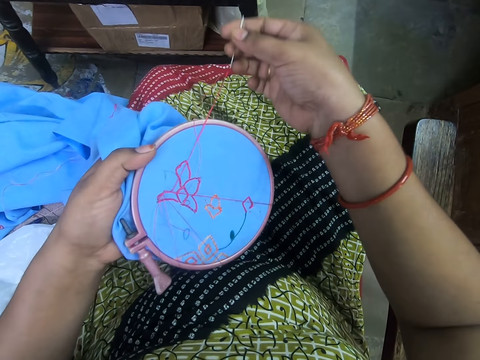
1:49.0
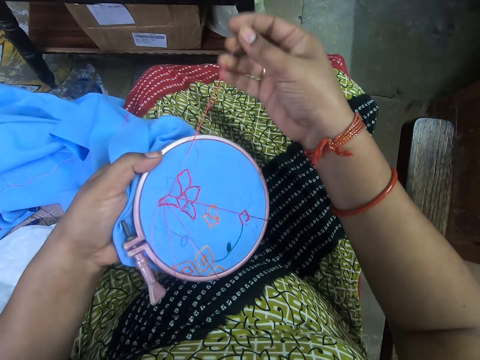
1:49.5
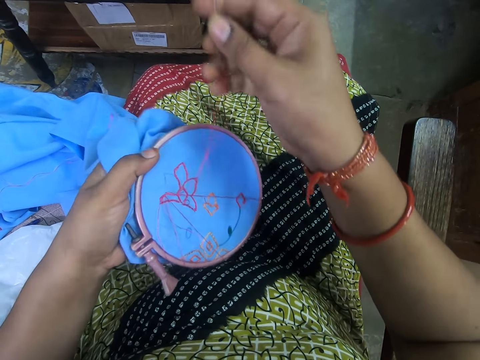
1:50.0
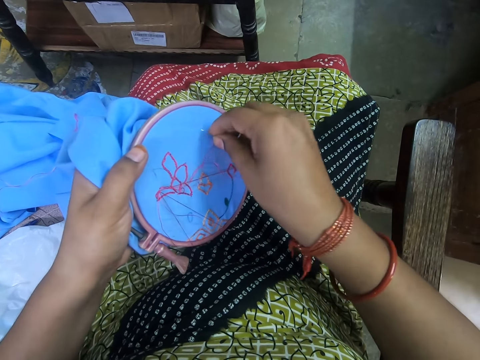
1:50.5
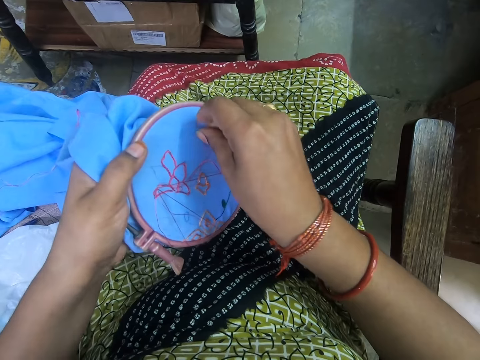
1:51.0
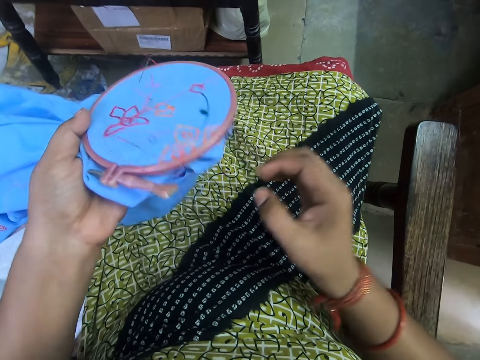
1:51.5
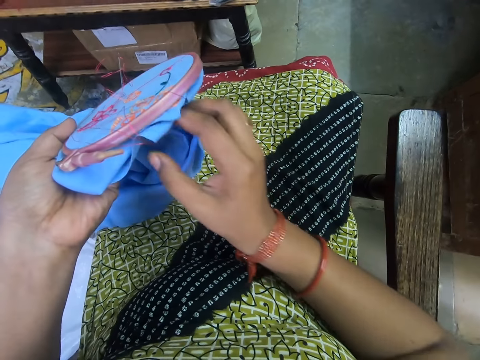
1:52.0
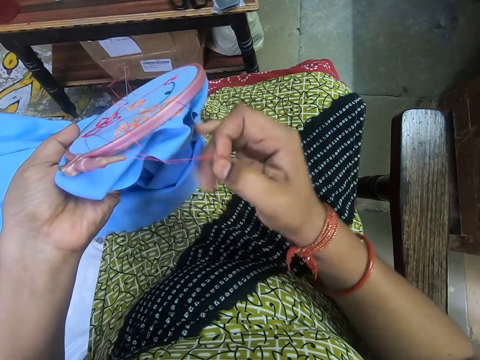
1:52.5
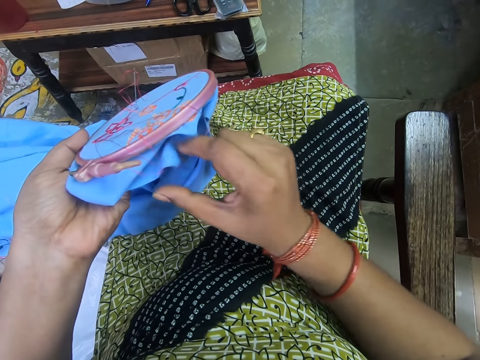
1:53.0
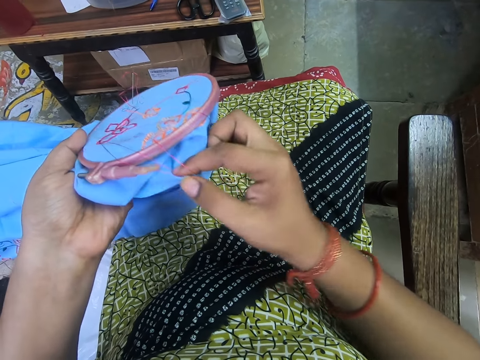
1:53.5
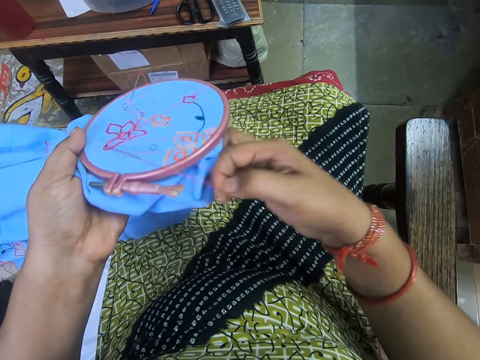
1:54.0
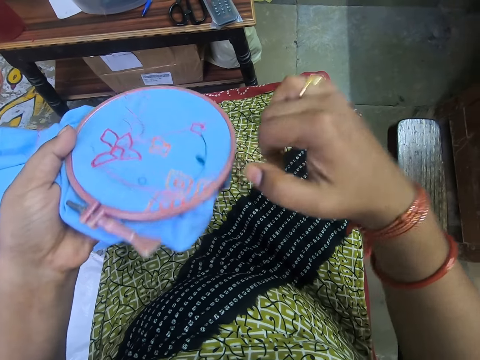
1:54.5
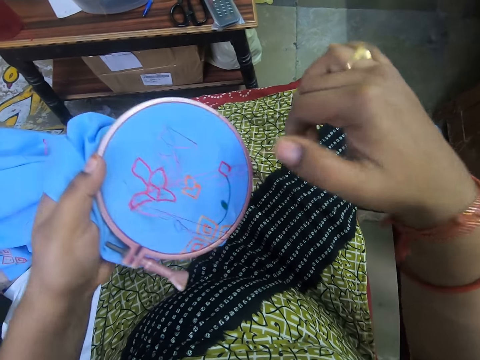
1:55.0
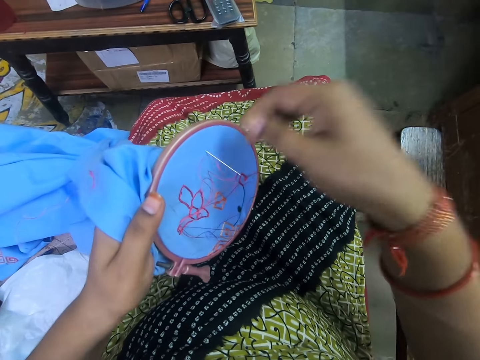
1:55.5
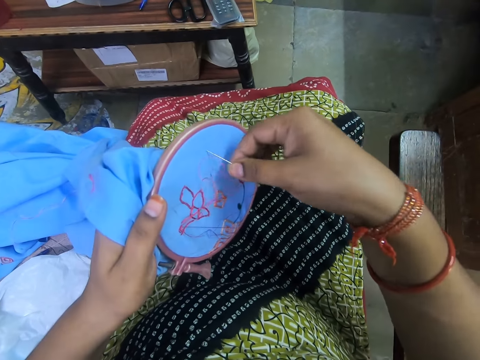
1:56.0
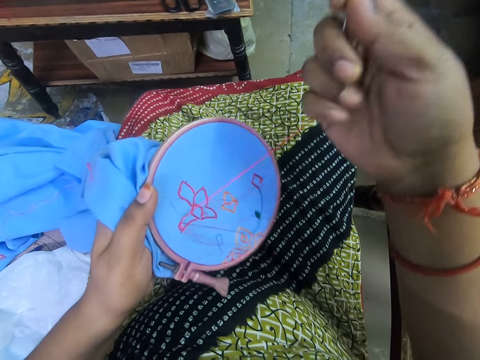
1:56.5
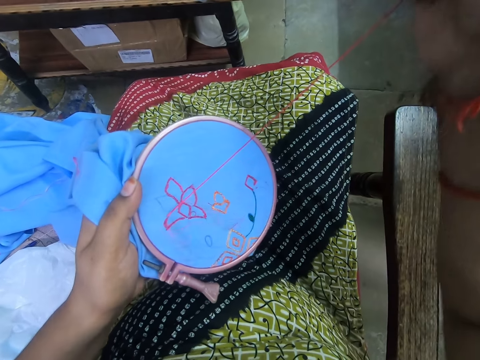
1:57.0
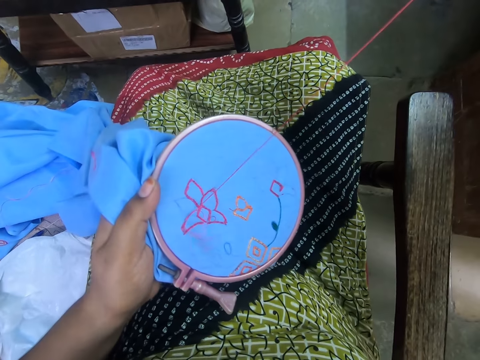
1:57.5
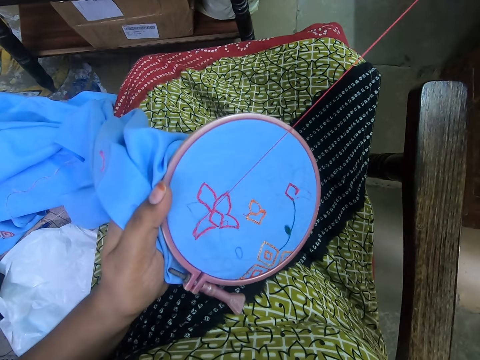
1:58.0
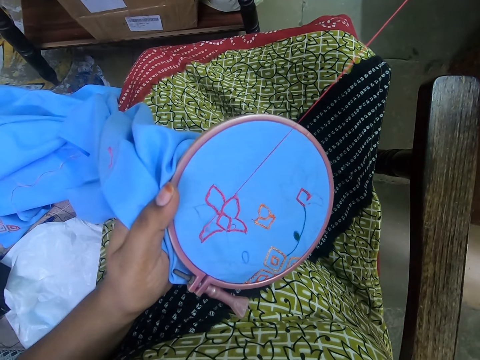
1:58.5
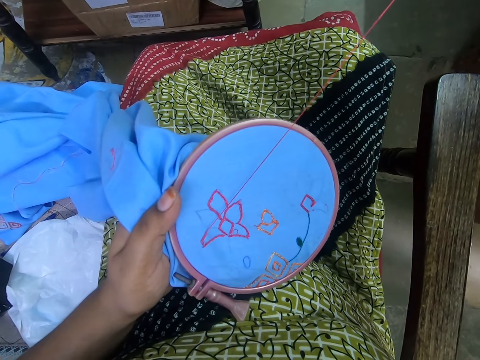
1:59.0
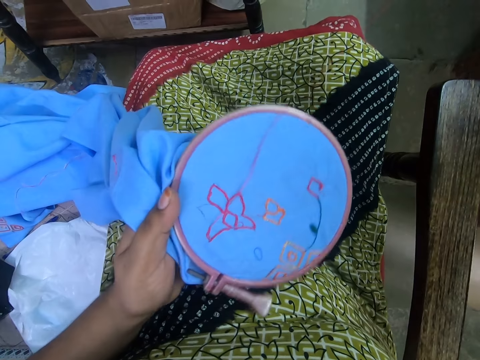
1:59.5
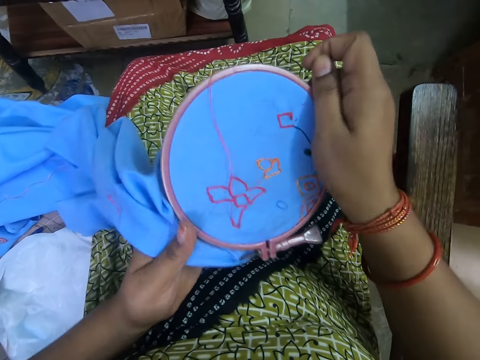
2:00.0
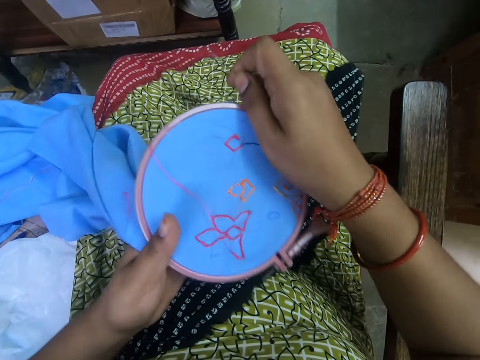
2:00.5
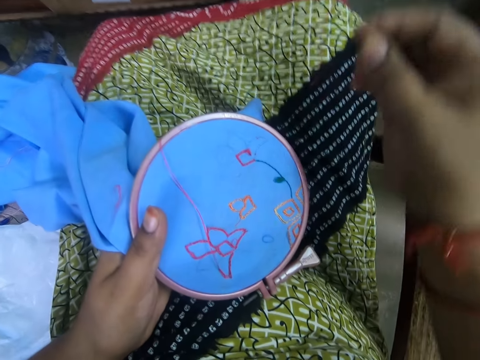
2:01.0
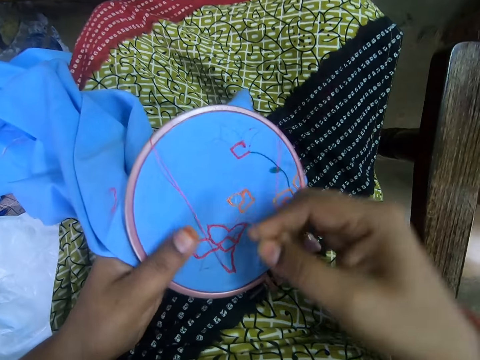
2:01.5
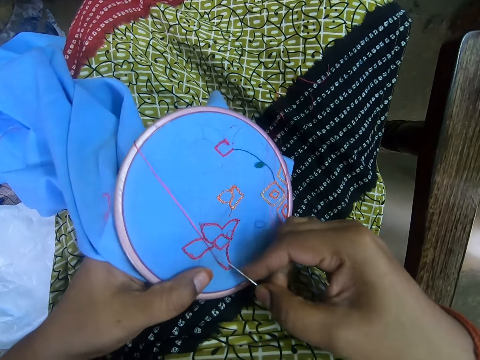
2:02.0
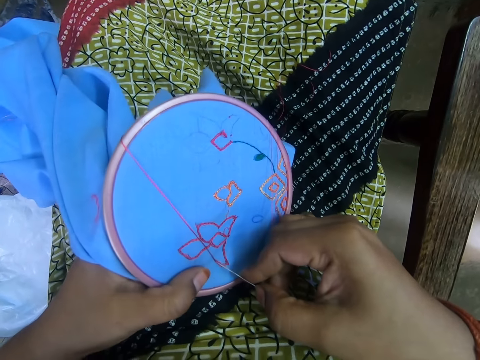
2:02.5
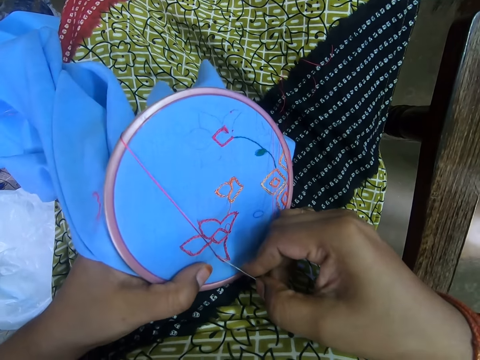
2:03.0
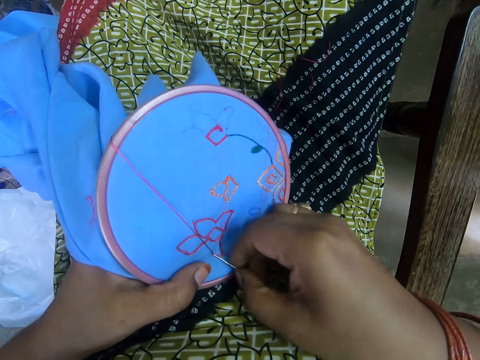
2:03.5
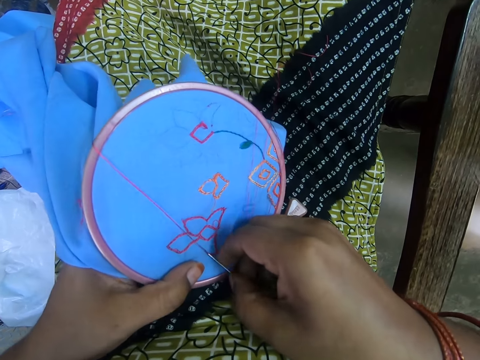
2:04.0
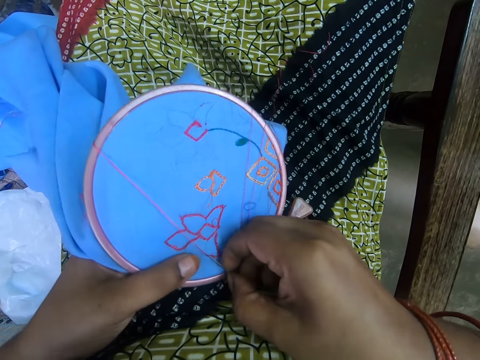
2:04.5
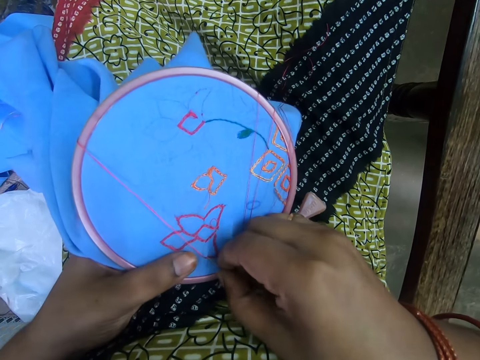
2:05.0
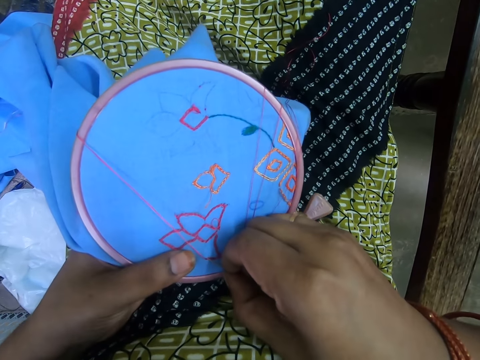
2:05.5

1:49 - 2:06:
The camera wearer puts the needle in the cloth. They turn the embroidery hoop, remove the thread from the embroidery hoop, remove the needle from the cloth, and pull the thread. They hold the embroidery hoop with both hands. They rotate the embroidery hoop. They hold the embroidery hoop in the hand. They sew the cloth.

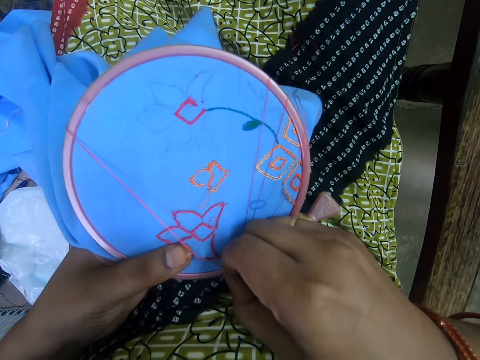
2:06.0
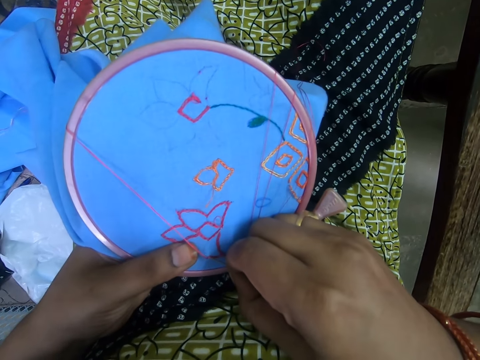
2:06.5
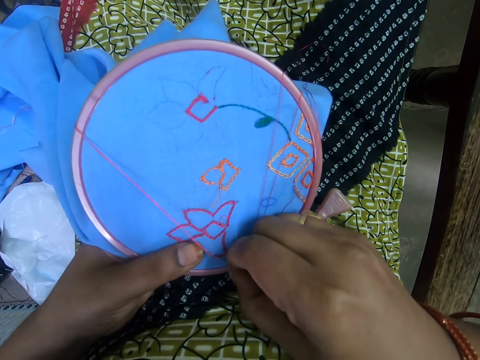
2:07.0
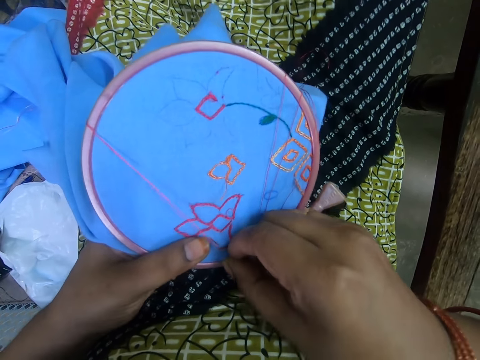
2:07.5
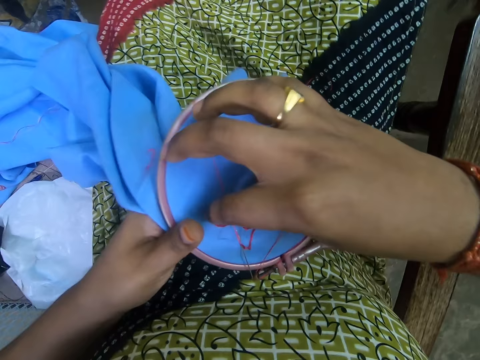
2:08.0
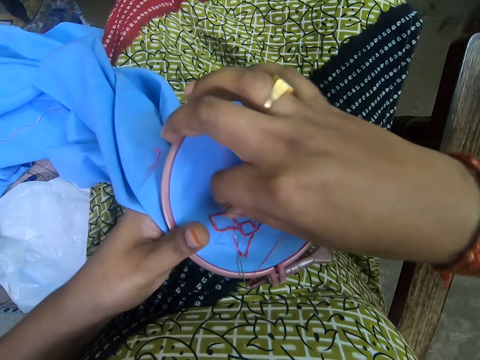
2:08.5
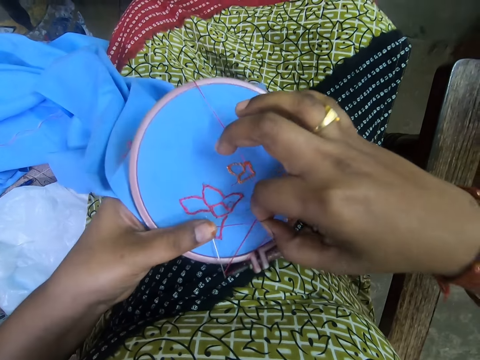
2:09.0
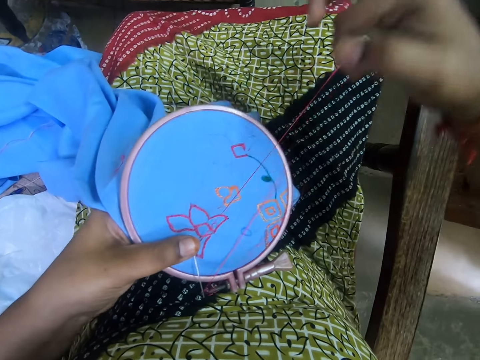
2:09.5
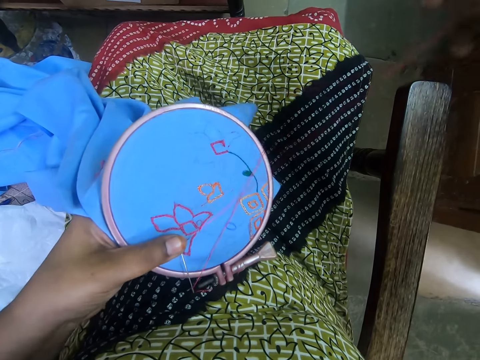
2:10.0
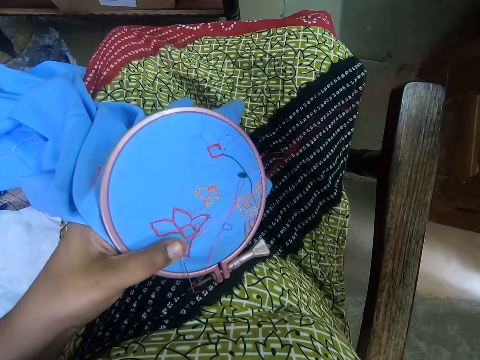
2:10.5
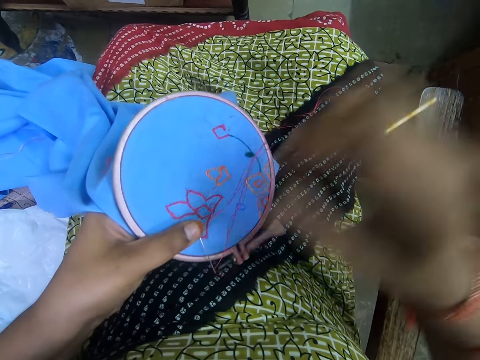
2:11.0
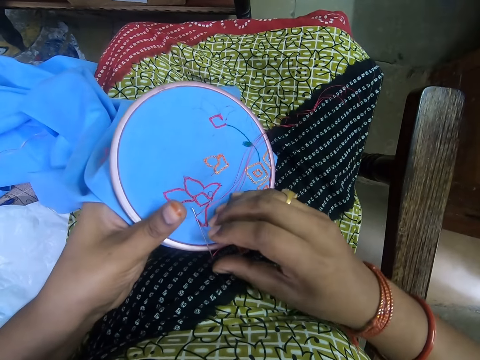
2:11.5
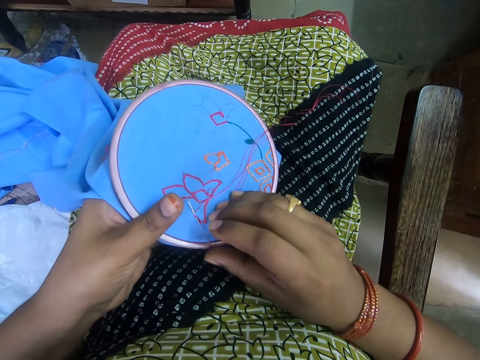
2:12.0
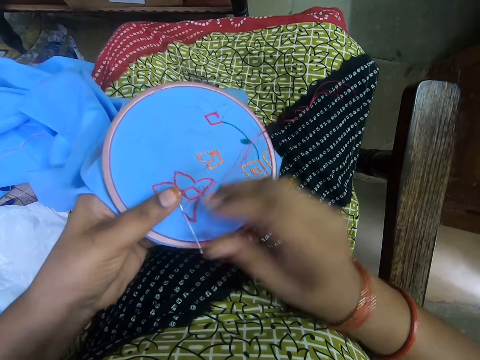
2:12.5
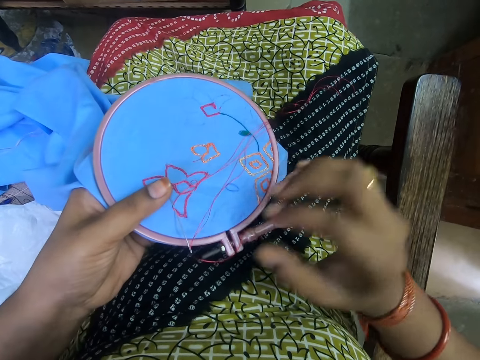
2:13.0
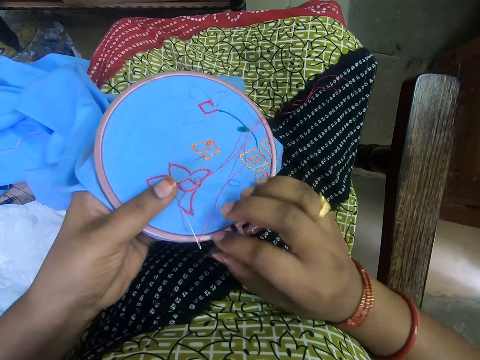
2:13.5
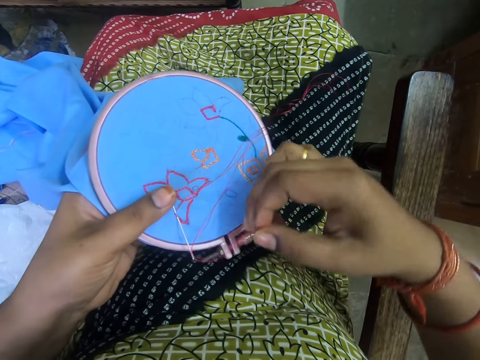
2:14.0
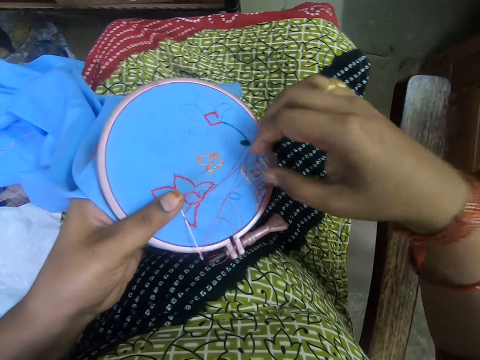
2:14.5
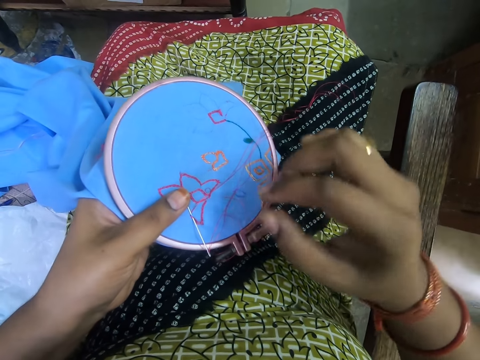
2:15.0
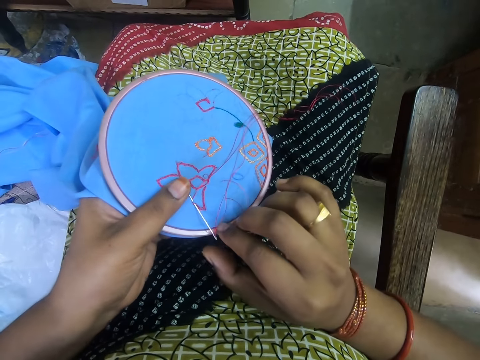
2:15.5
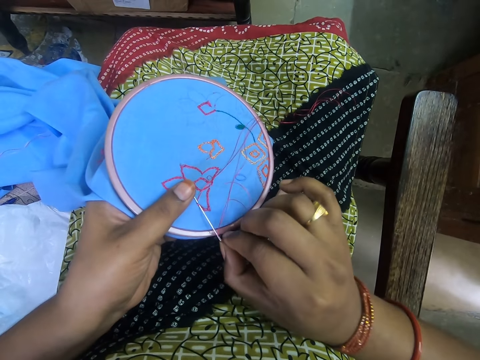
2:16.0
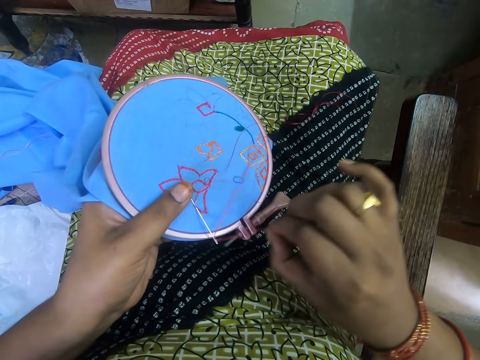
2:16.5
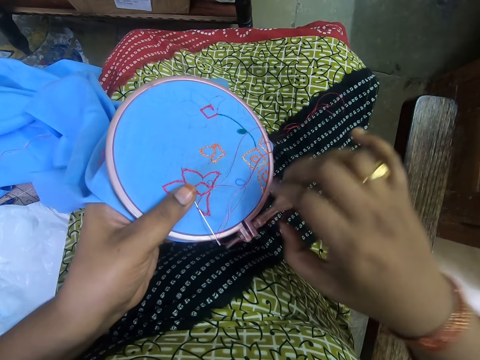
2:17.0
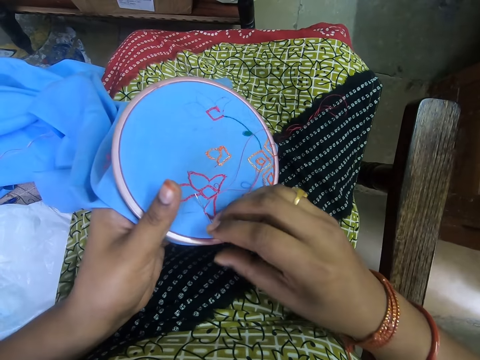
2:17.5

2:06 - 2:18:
The camera wearer picks the thread from the cloth. They pull the thread. They sew the cloth. They remove the thread from the embroidery hoop. They pull the thread in the needle.
